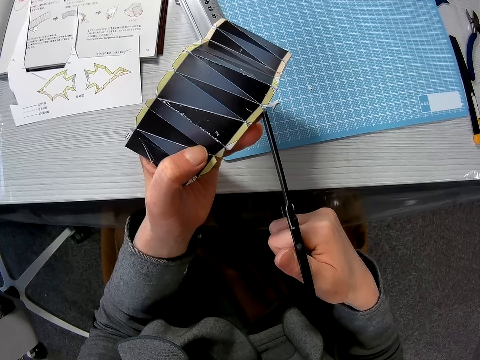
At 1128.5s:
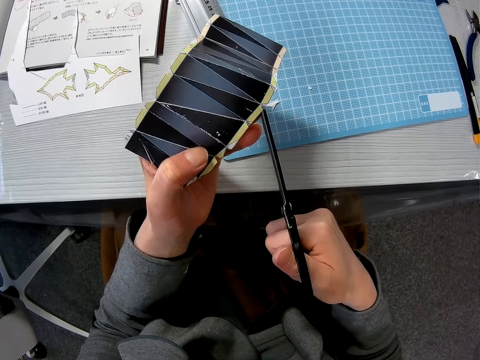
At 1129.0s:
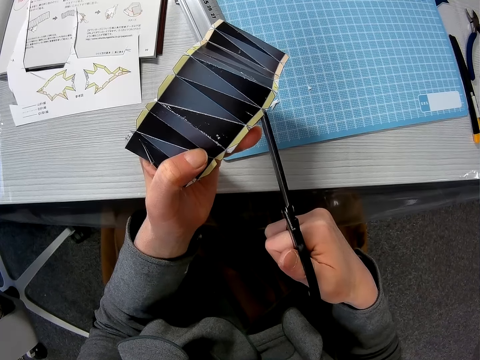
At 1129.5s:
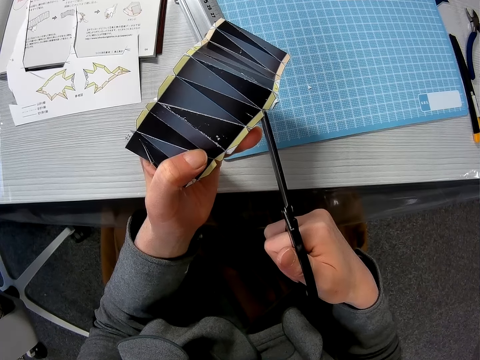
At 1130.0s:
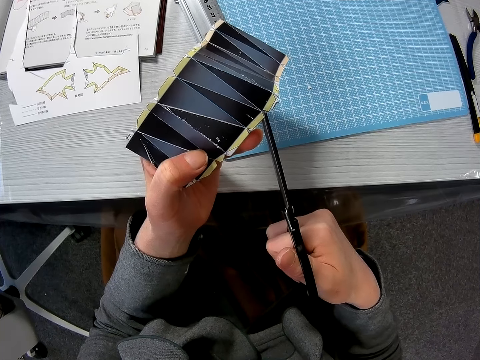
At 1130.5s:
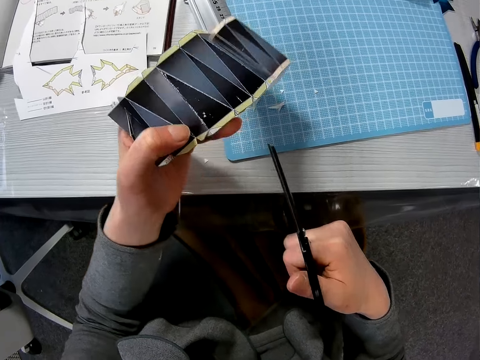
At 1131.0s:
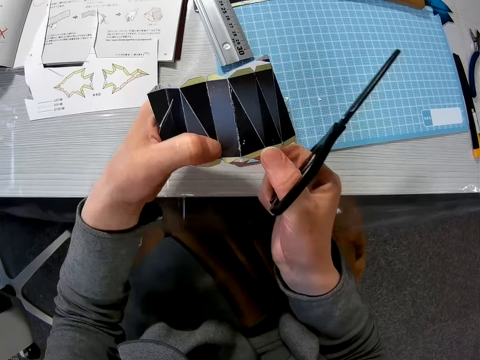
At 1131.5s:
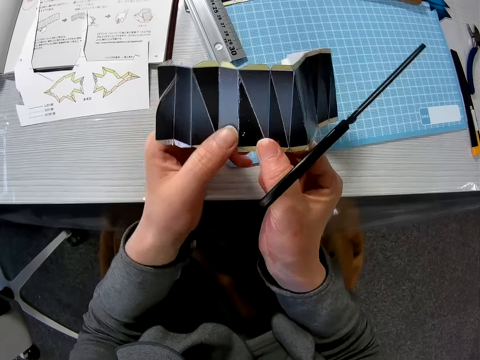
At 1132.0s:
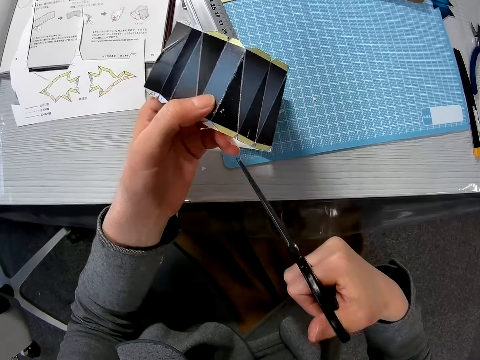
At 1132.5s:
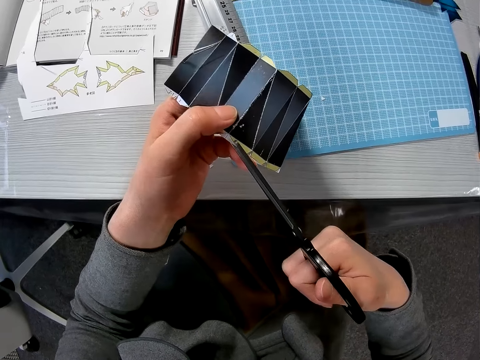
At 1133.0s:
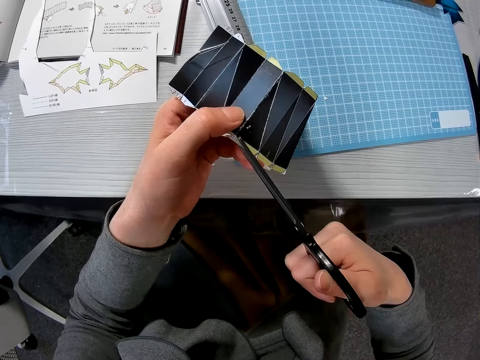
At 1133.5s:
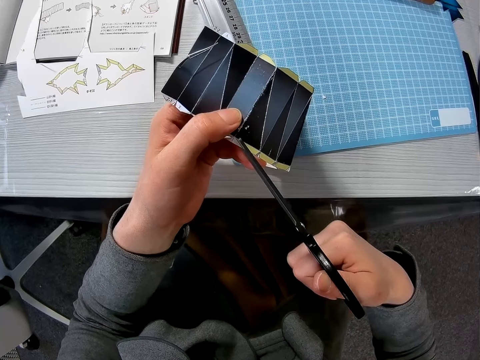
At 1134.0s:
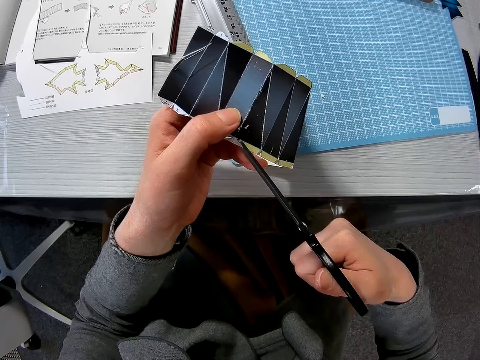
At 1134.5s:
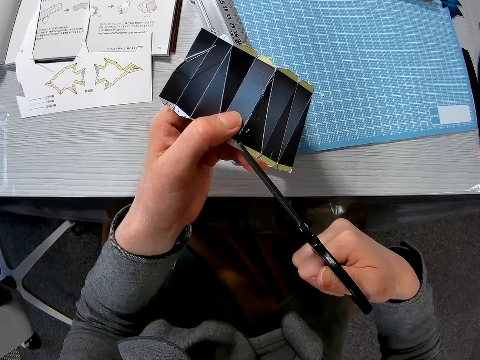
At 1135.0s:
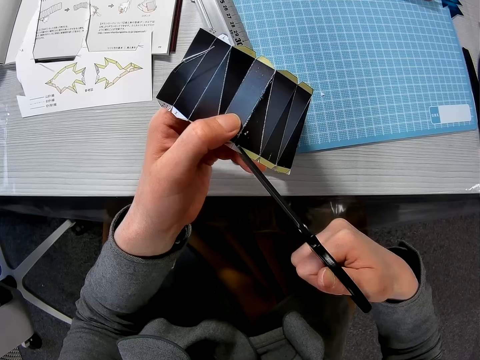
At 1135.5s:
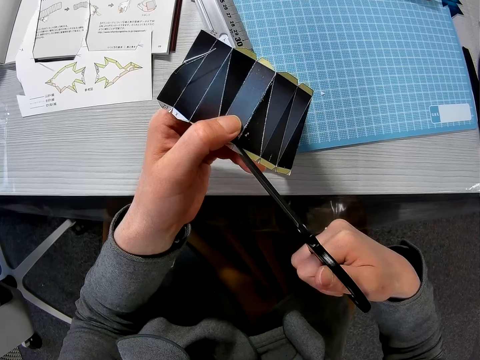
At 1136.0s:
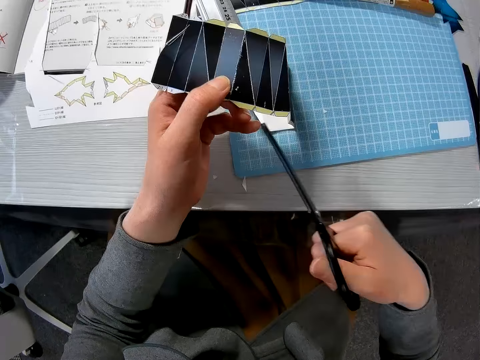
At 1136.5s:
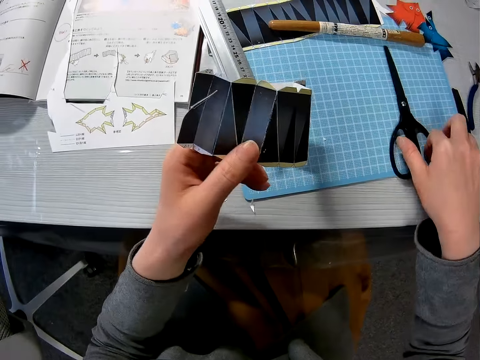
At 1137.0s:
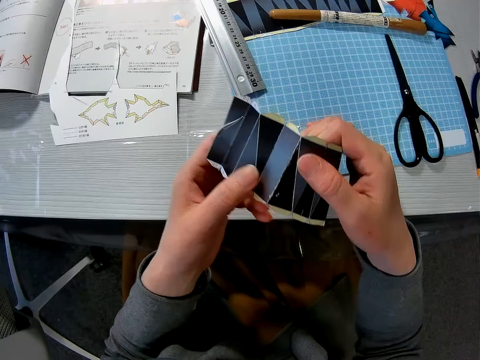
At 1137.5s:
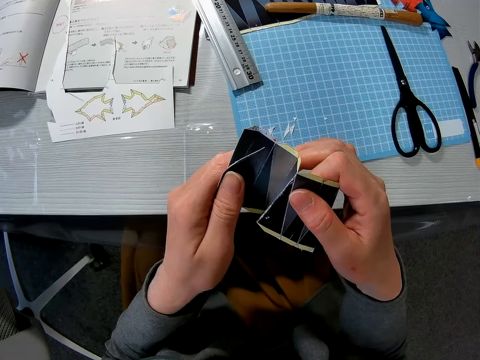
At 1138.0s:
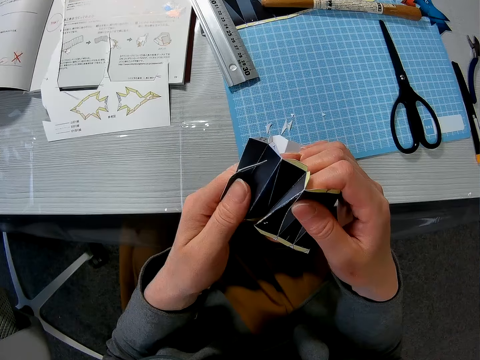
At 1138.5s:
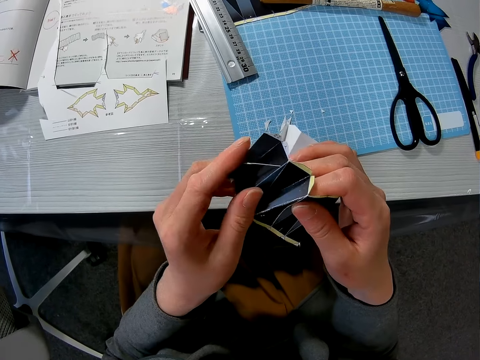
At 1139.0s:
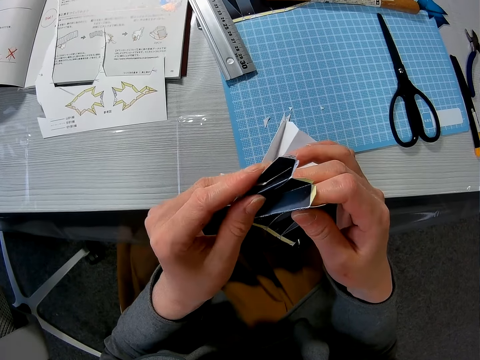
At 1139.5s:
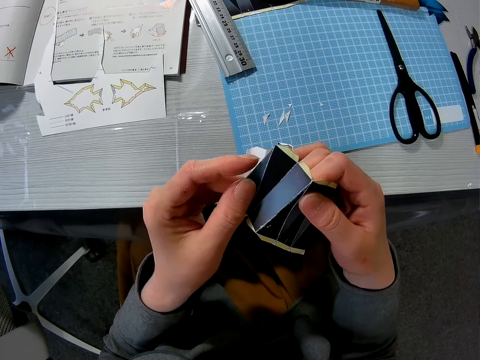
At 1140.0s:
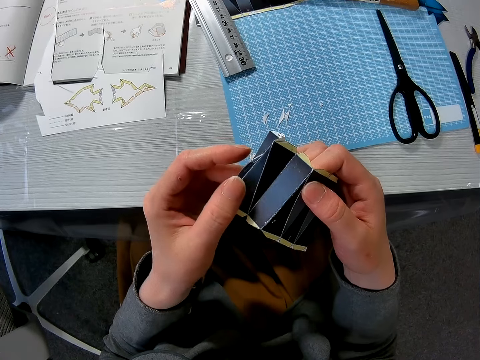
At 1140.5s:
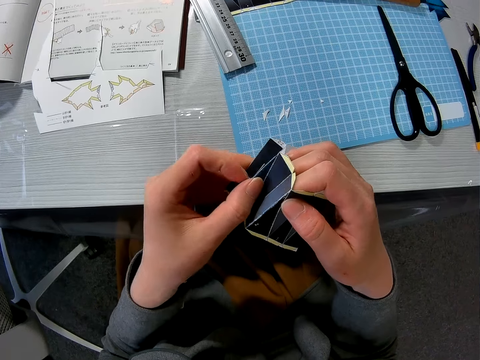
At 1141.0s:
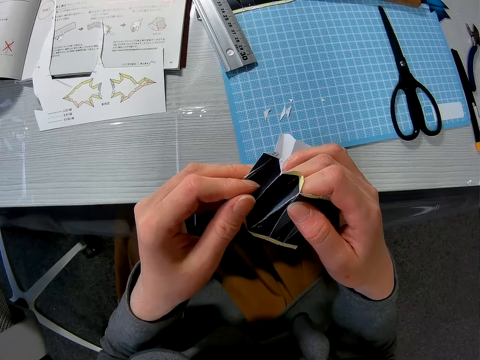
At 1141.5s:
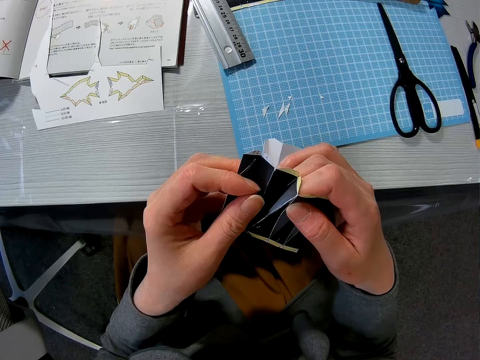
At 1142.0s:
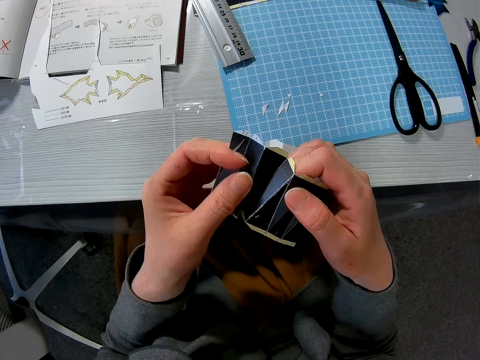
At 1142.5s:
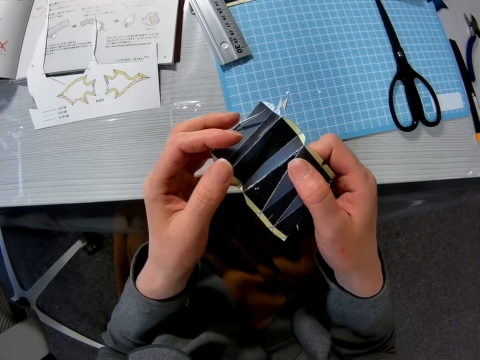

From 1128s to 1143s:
The camera wearer cuts another edge of the paper craft with the pair of scissors. They turn the paper. They cut another edge of the paper craft with the pair of scissors again. They place the scissors on the cutting sheet. They fold the paper craft with both hands.

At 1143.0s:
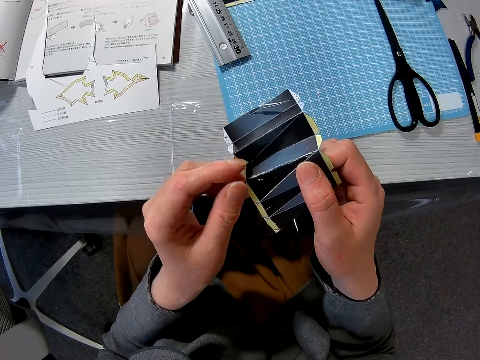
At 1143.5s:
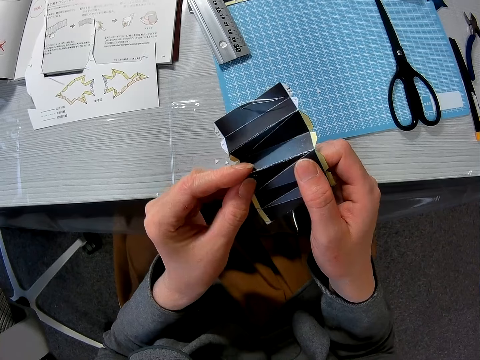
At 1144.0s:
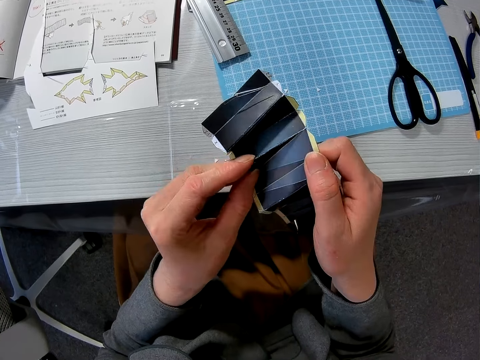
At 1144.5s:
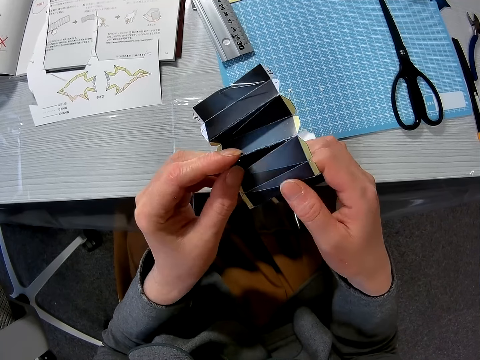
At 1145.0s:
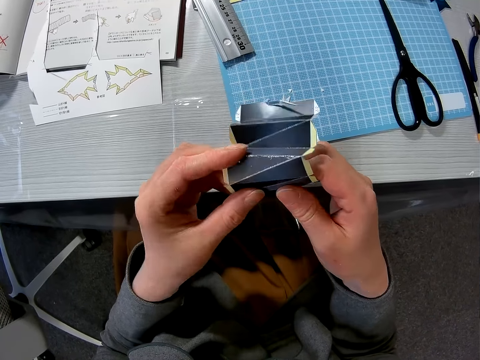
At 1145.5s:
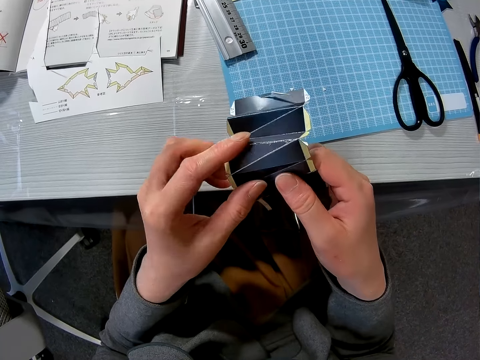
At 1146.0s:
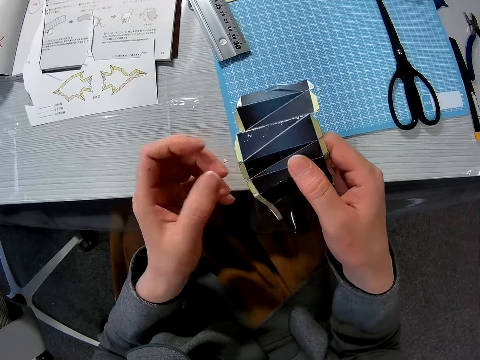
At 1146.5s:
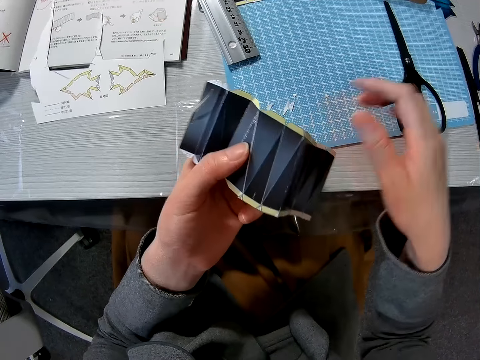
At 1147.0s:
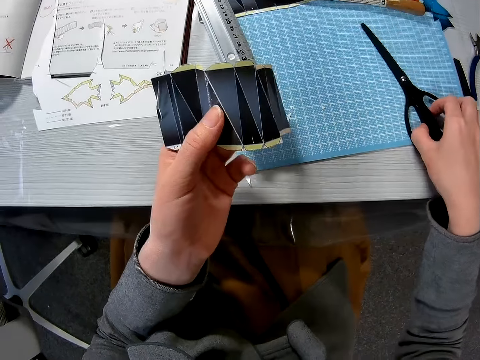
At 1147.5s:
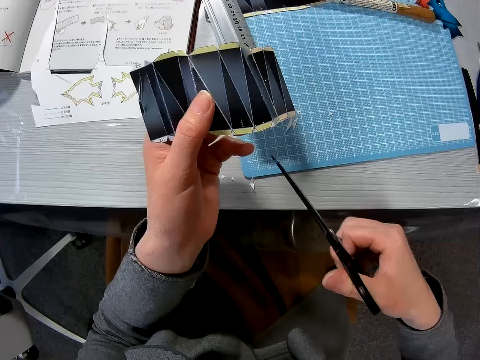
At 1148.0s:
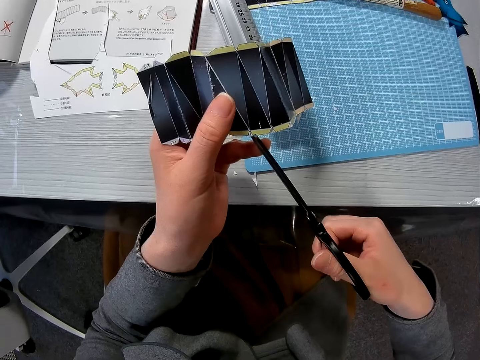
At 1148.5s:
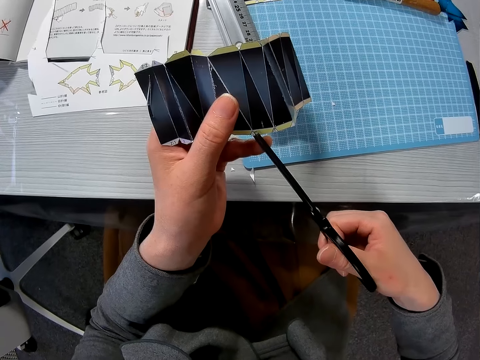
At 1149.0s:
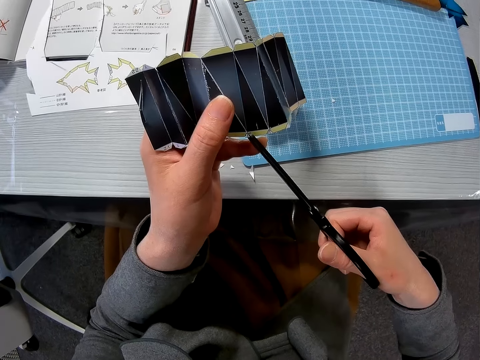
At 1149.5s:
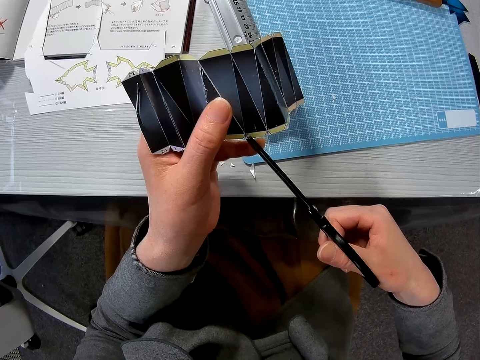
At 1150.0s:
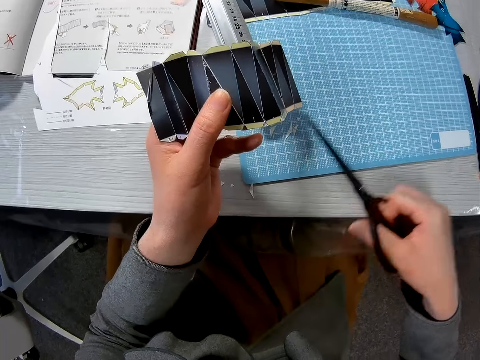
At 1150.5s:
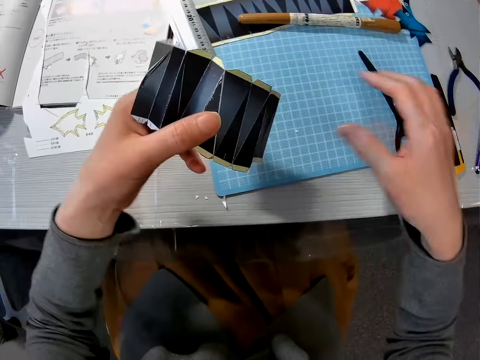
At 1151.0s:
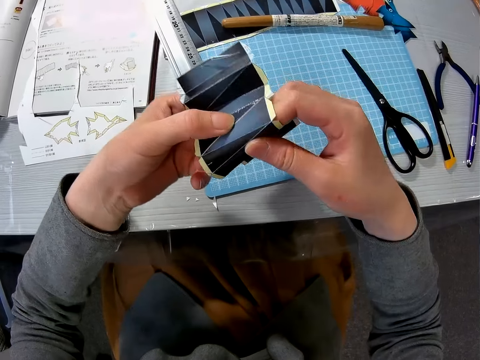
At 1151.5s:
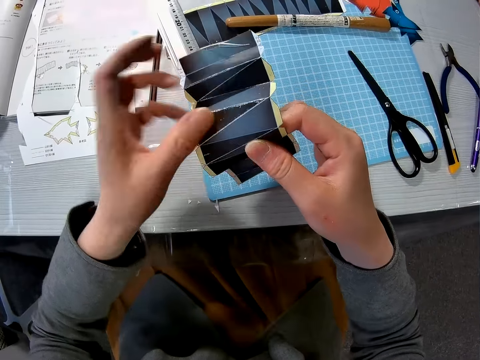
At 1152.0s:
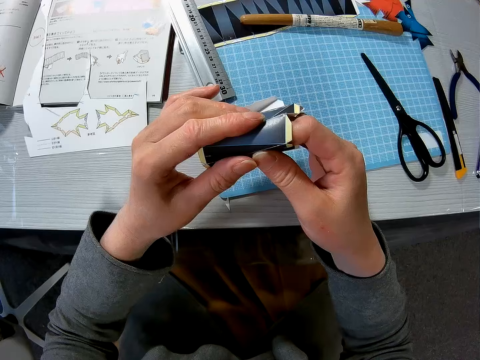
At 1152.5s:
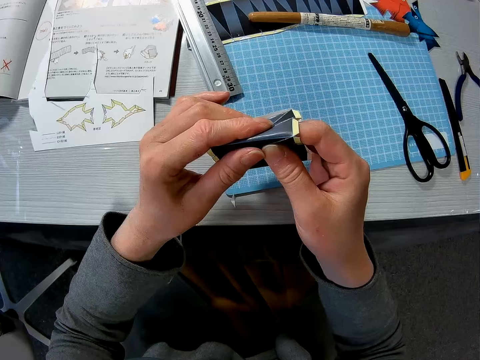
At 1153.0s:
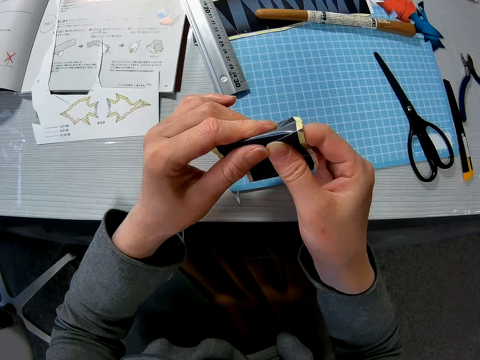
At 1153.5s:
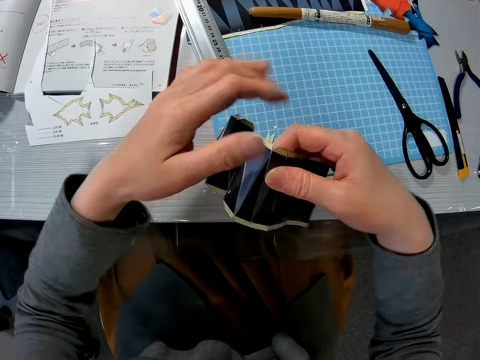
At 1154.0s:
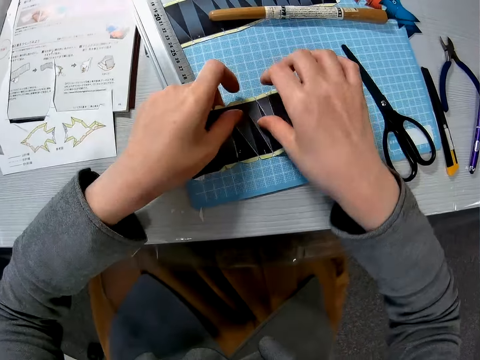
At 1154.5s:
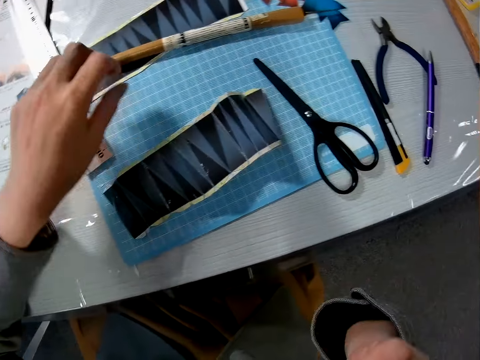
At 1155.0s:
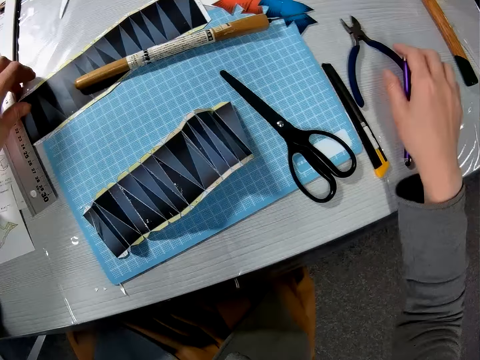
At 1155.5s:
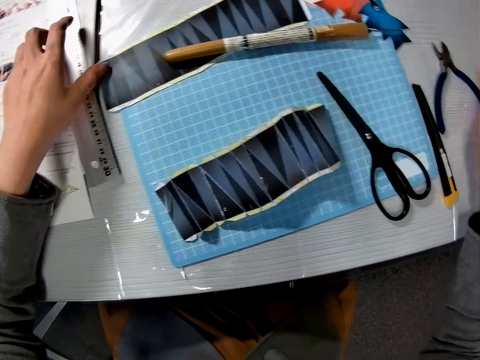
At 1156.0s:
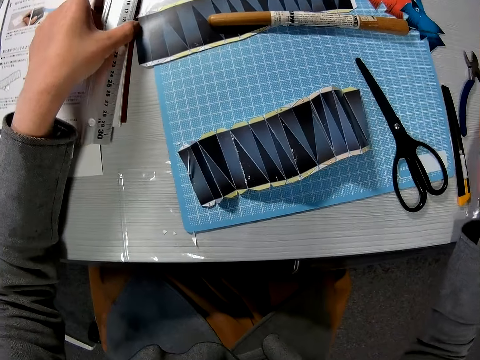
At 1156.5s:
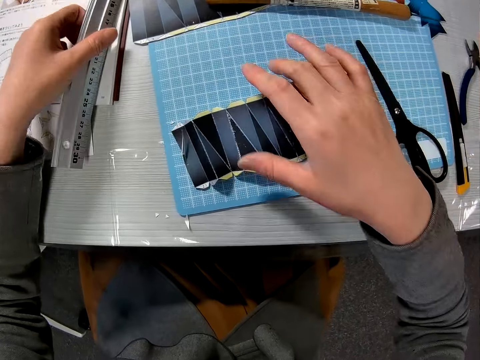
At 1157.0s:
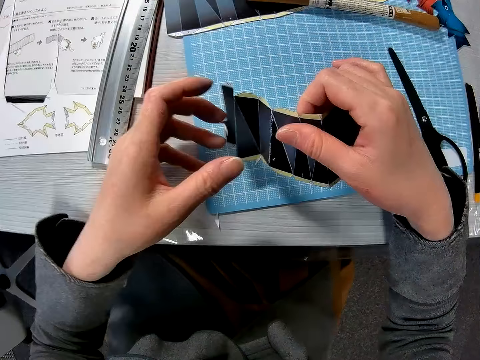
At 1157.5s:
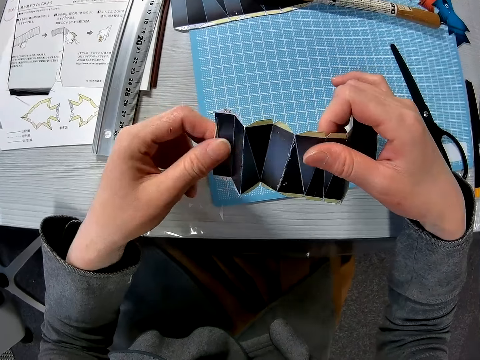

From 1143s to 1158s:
The camera wearer picks up the pair of scissors from the cutting sheet with his right hand. He cuts another edge of the paper craft with the pair of scissors. He places the pair of scissors on the cutting sheet. He folds the paper craft with both hands. He places the paper craft on the cutting sheet. He places his right hand on a pen on the table. He drags a ruler on the table. He takes the ruler from the table with his left hand. He places the ruler on the table. He picks up the paper craft from the cutting sheet with his right hand. He holds the ruler.
